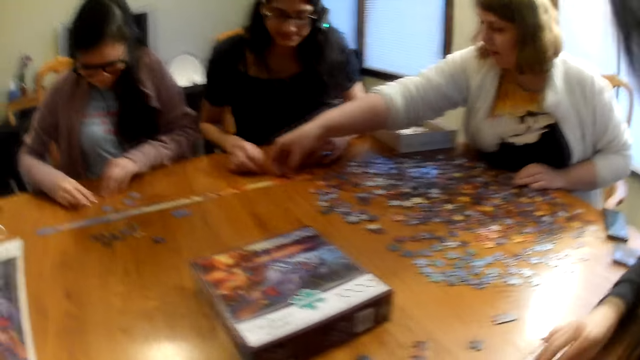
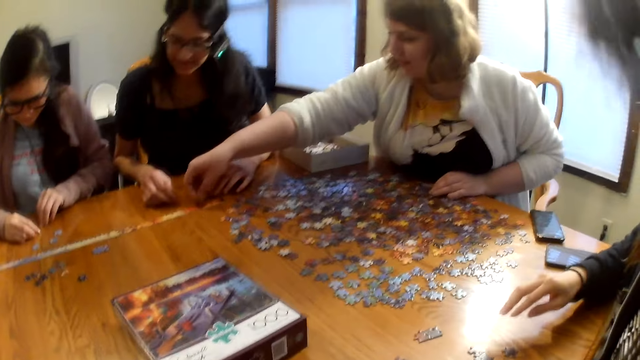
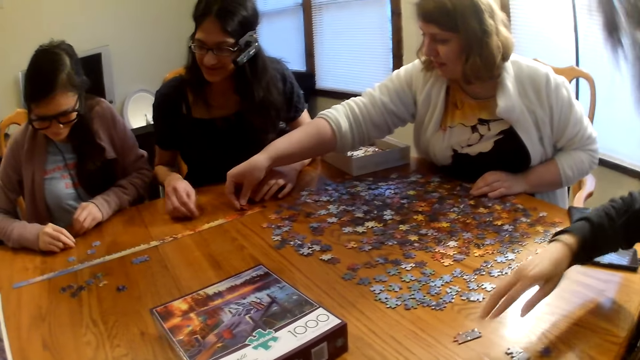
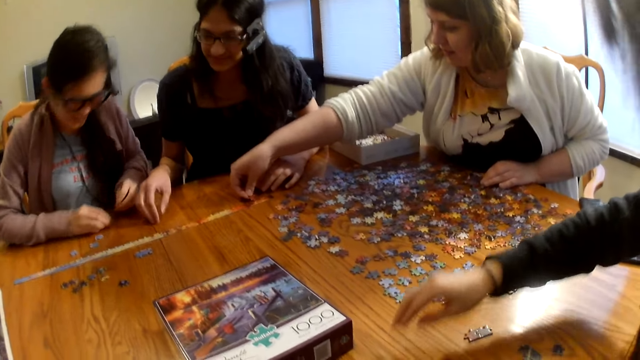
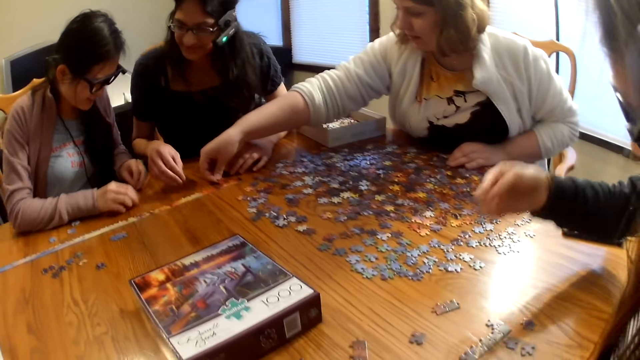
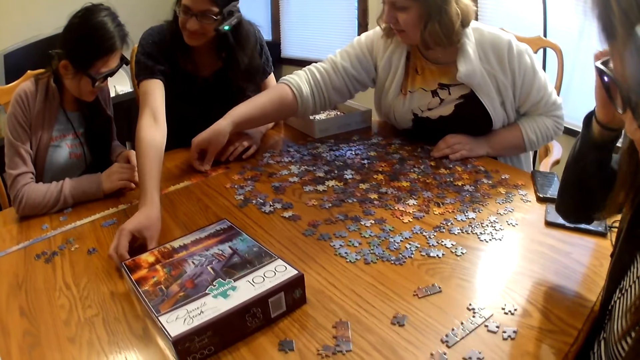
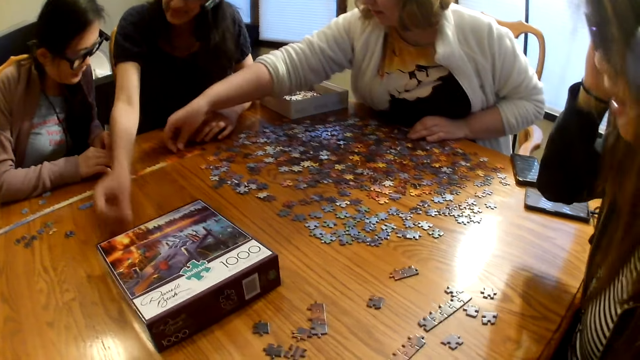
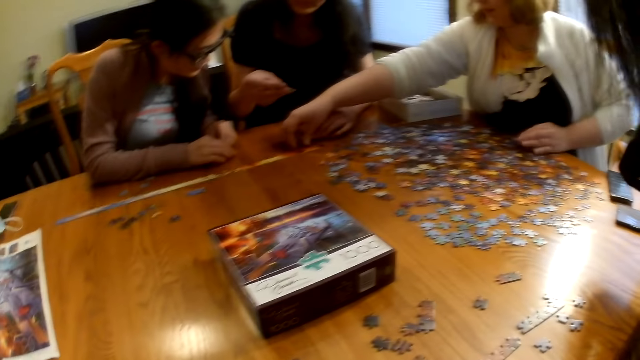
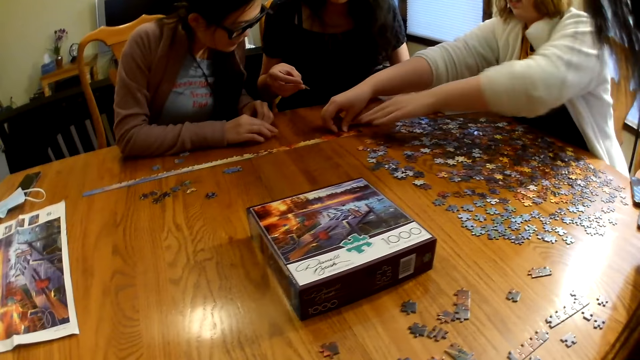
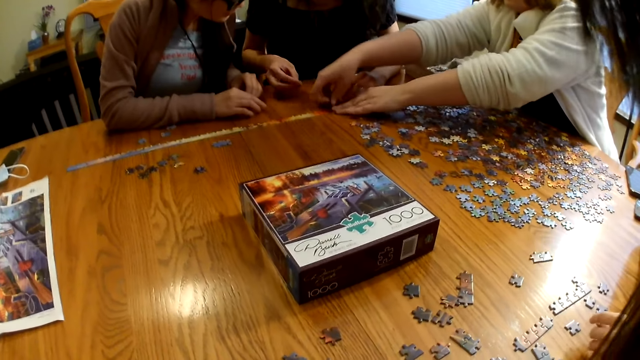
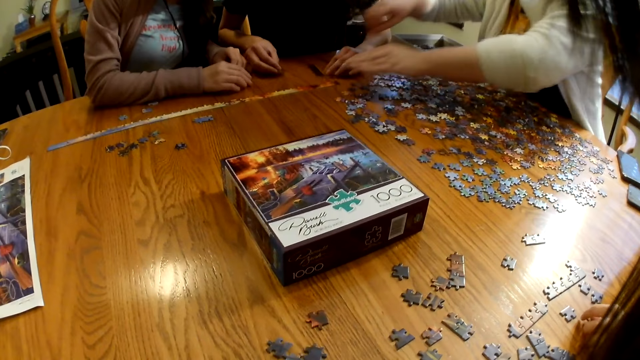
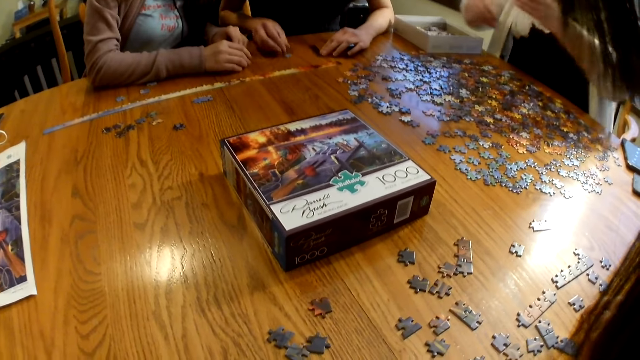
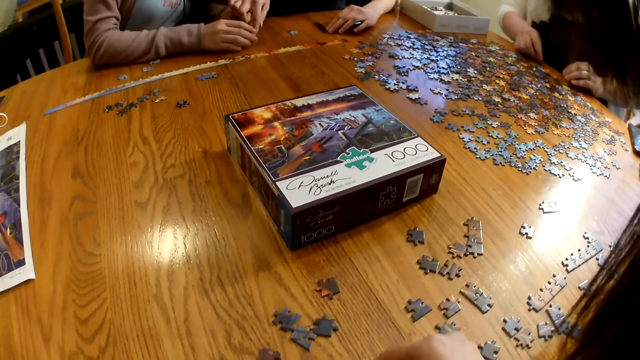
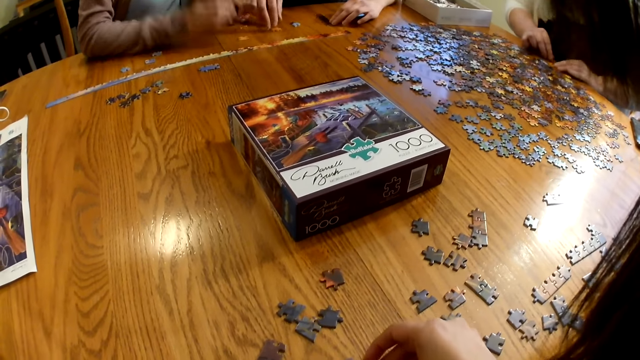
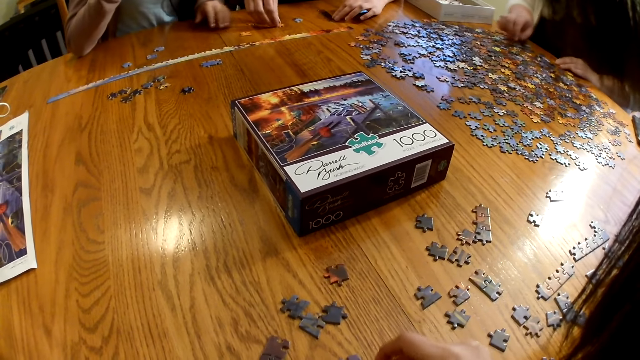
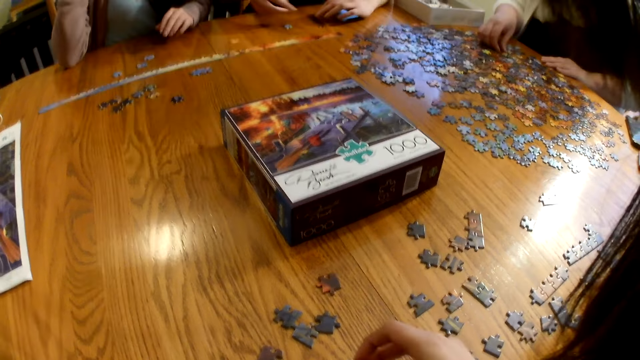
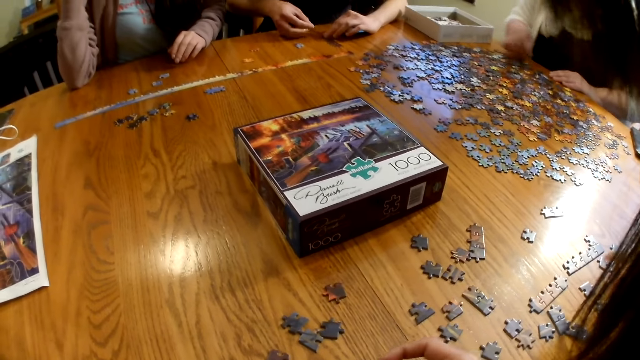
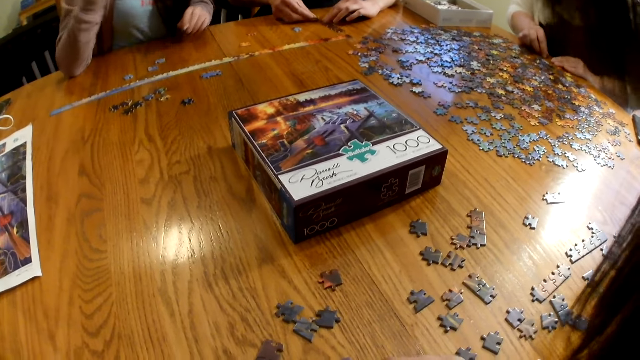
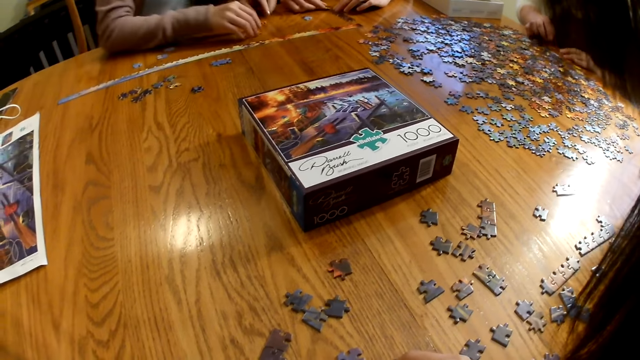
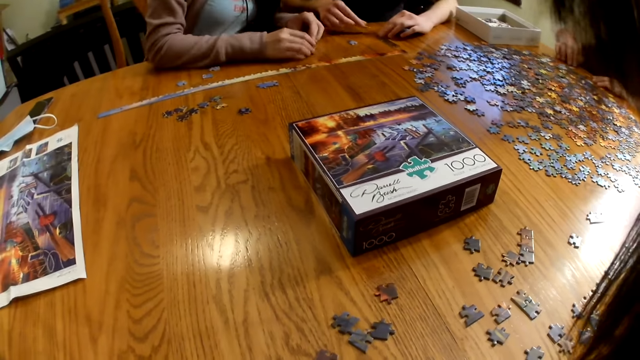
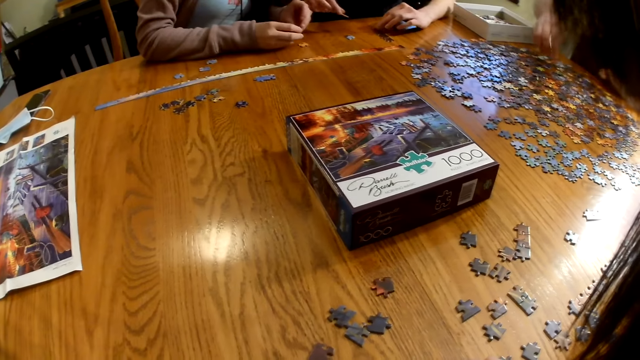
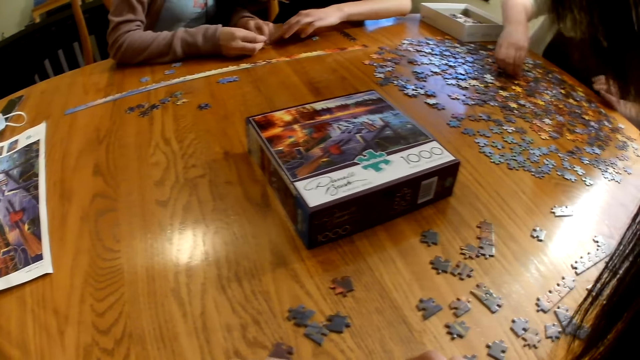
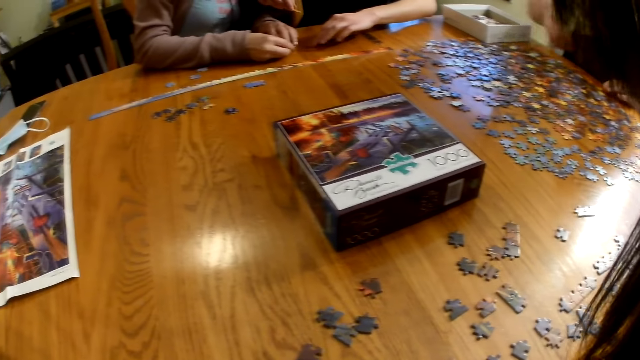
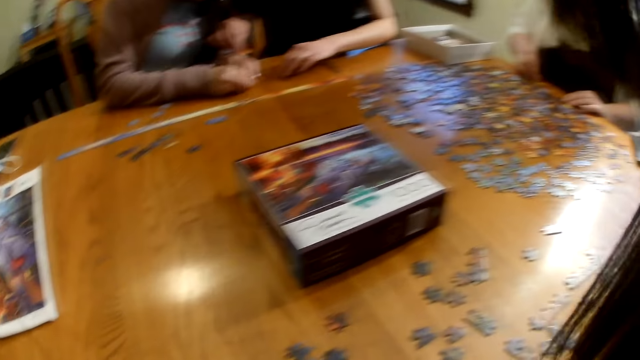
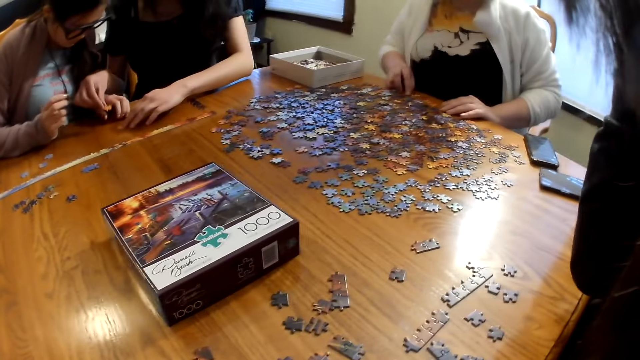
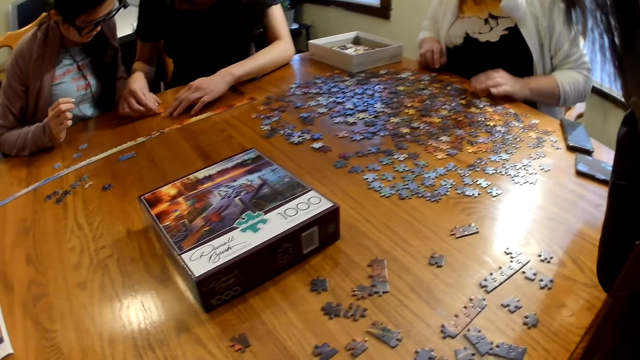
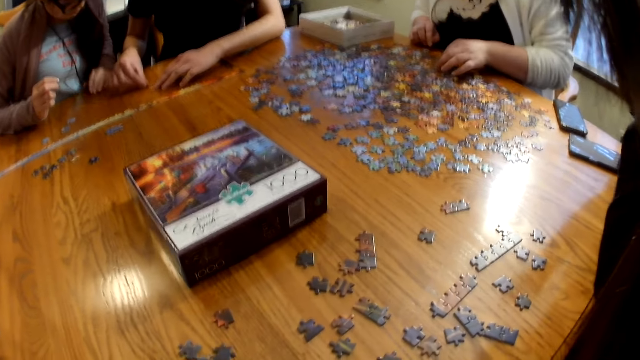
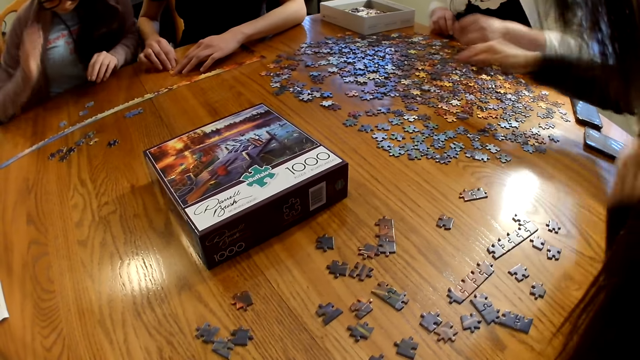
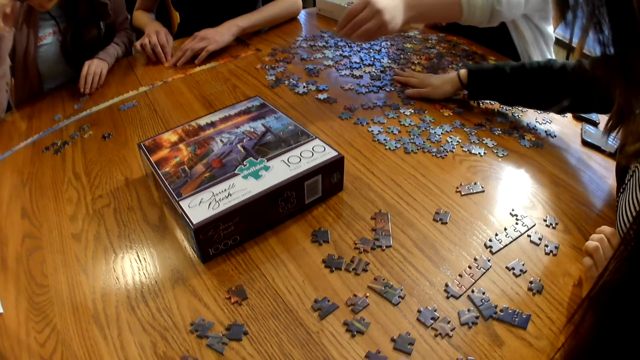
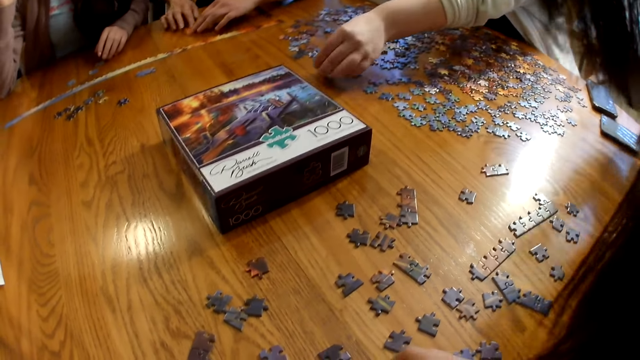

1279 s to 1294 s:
A woman places the piece on the table. The woman joins the piece on the table. The camera wearer looks at the pieces on the table. The woman picks a piece from the table.

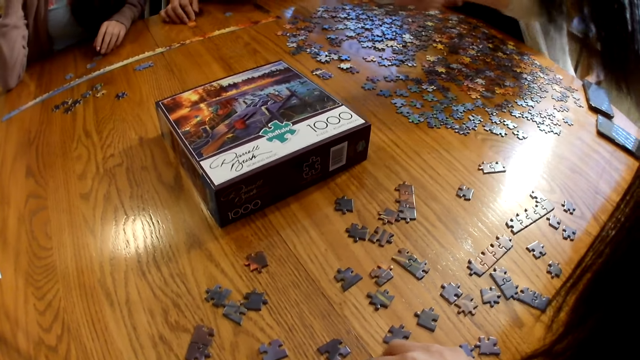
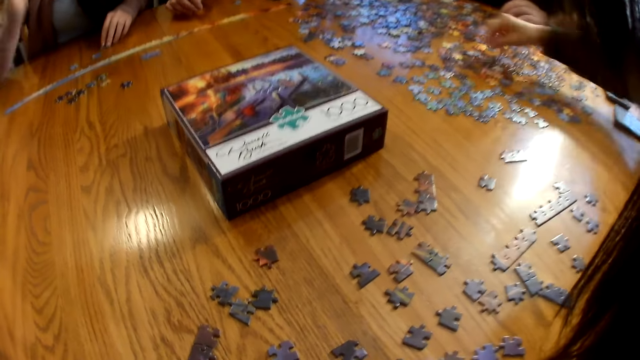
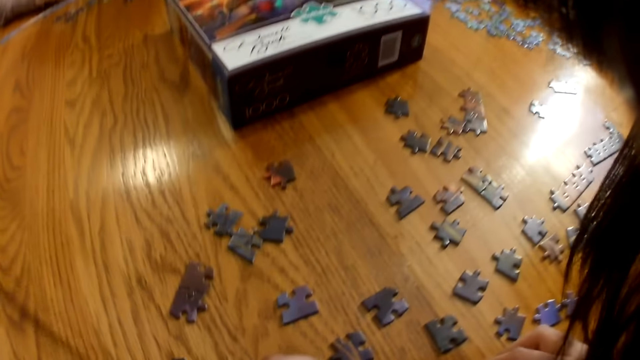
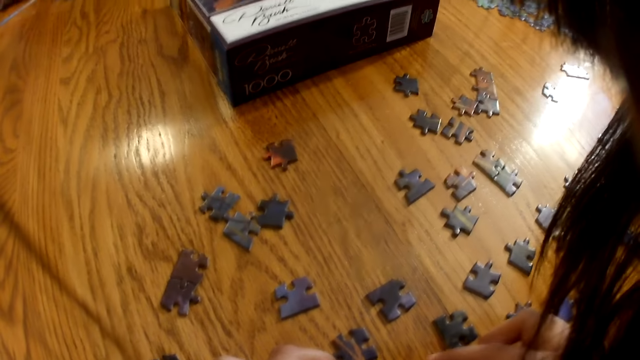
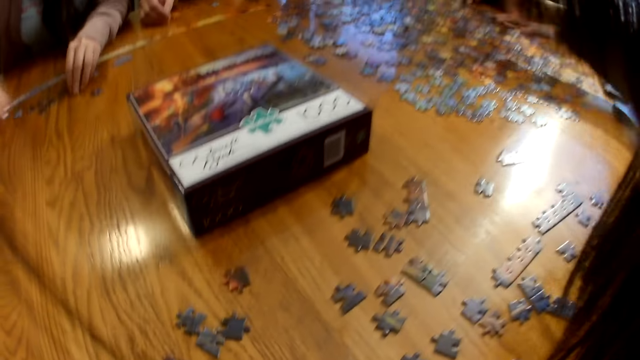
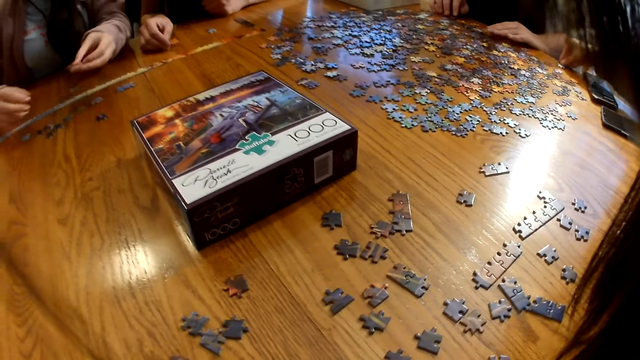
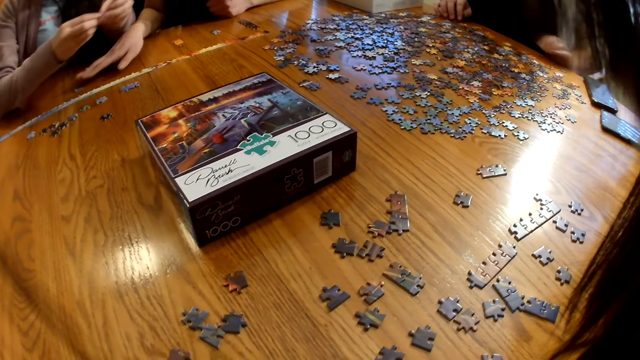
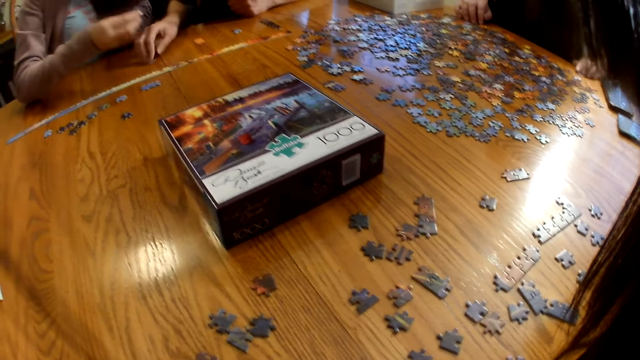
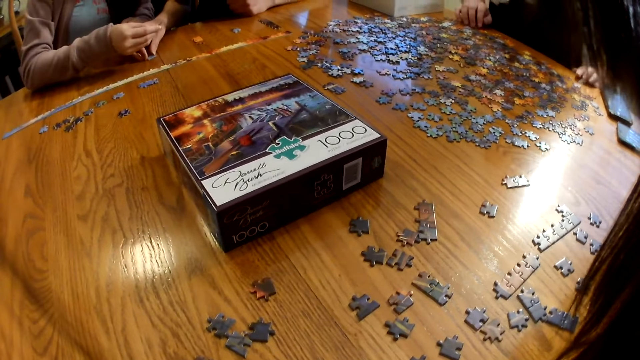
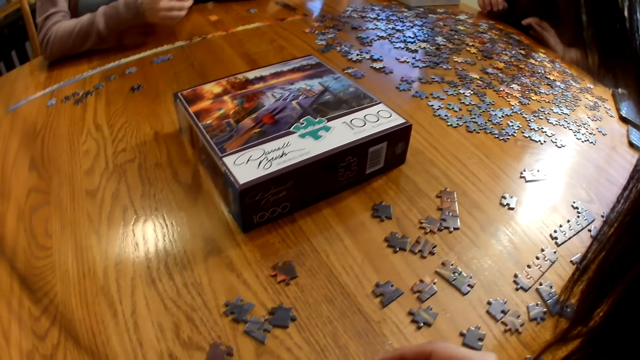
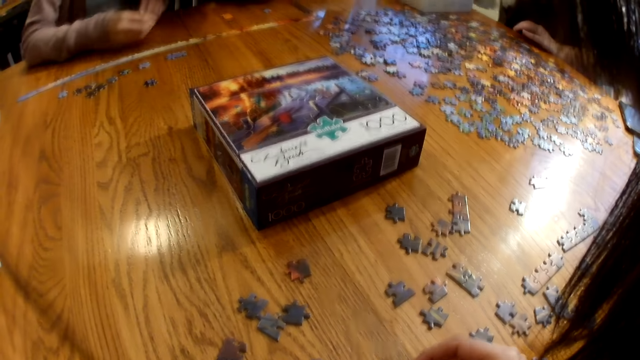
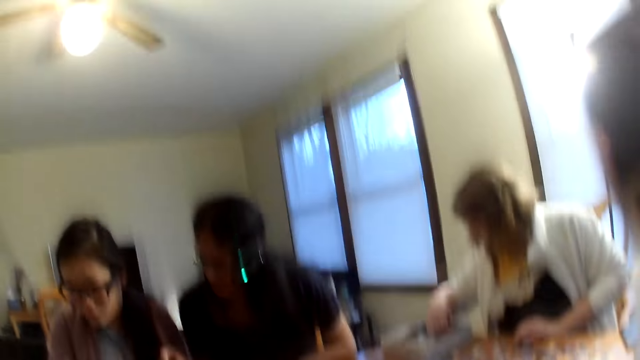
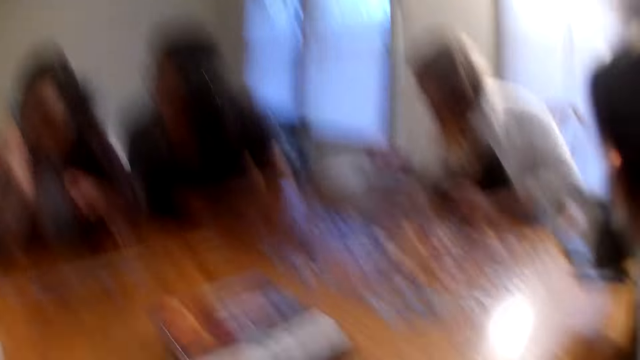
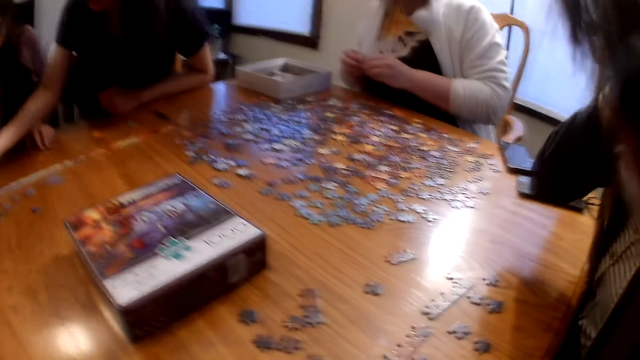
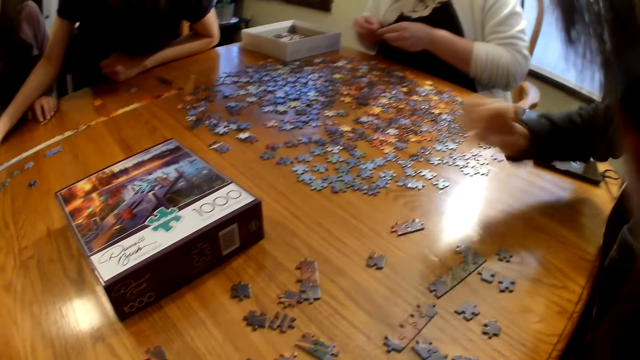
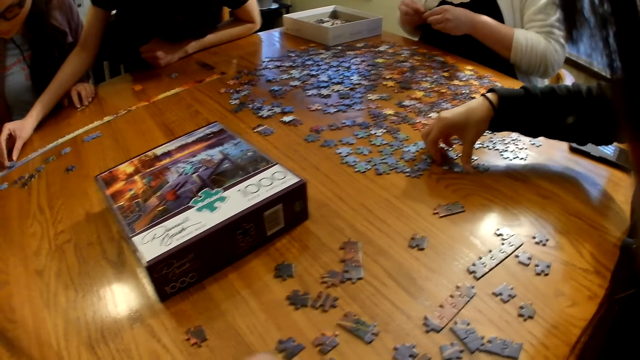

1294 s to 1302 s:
A woman moves the box on the table.
